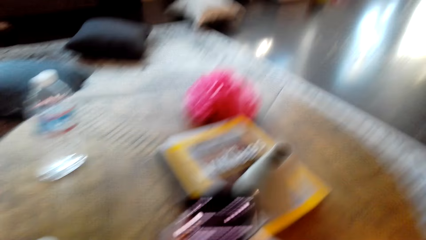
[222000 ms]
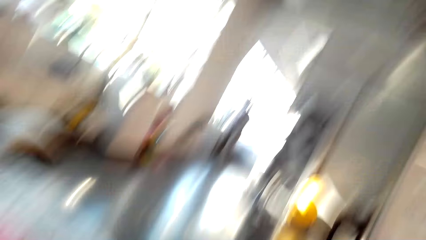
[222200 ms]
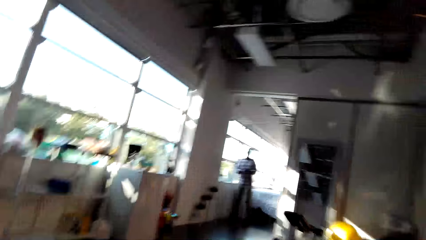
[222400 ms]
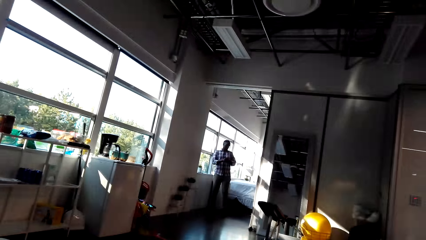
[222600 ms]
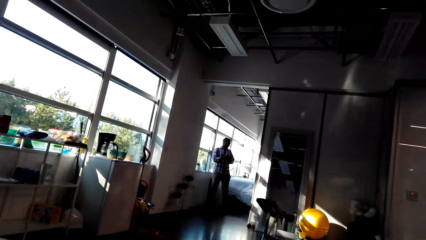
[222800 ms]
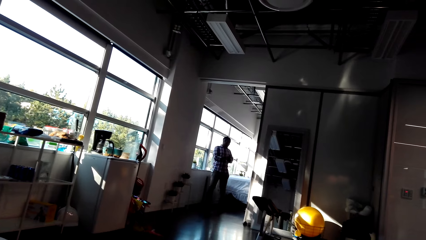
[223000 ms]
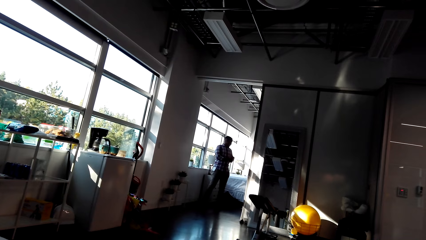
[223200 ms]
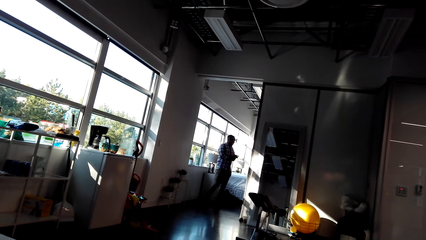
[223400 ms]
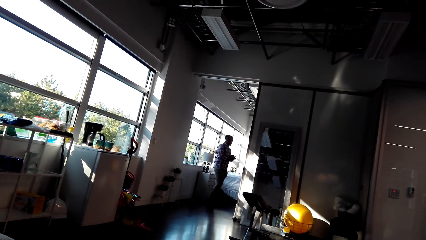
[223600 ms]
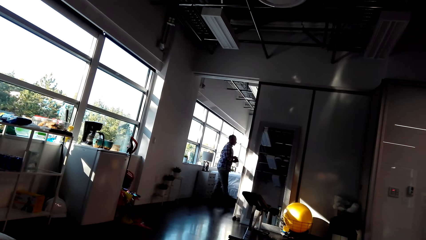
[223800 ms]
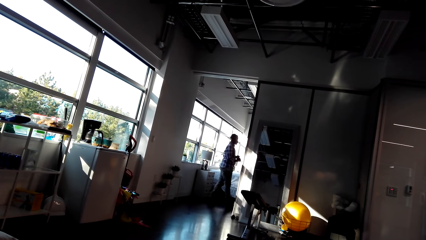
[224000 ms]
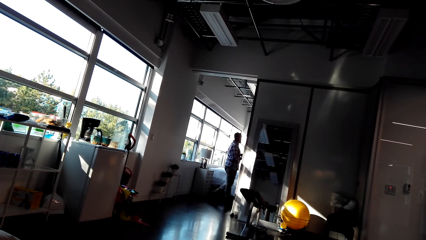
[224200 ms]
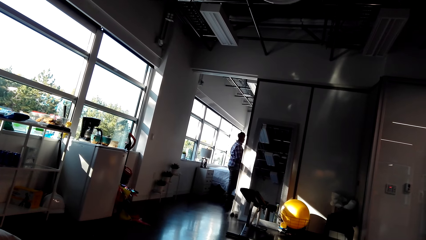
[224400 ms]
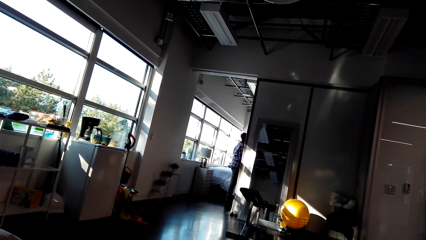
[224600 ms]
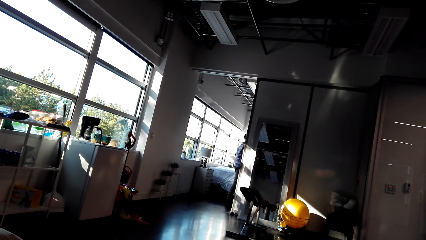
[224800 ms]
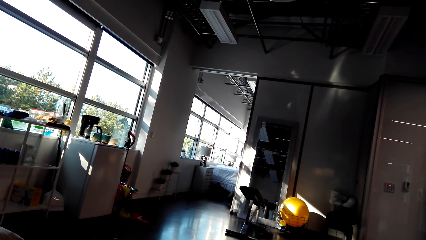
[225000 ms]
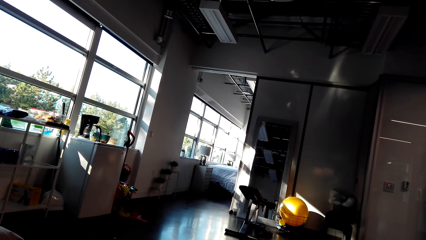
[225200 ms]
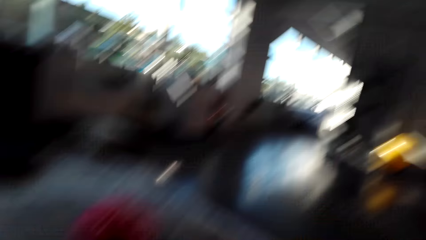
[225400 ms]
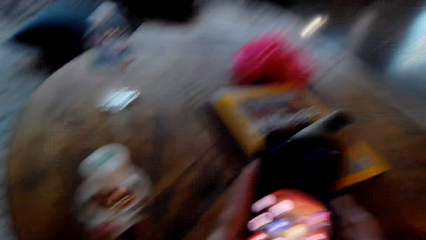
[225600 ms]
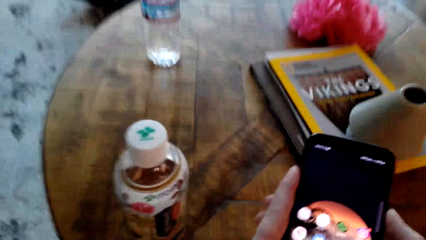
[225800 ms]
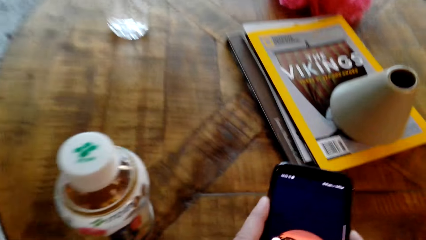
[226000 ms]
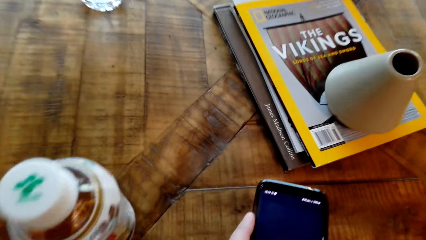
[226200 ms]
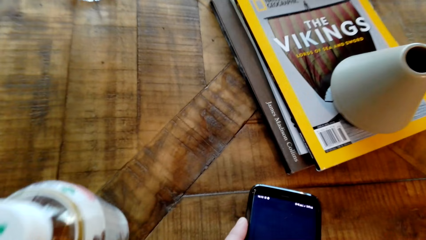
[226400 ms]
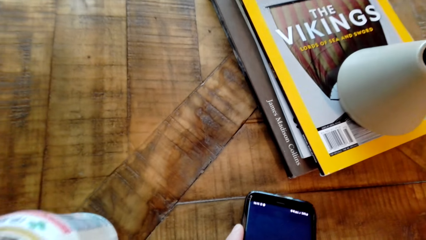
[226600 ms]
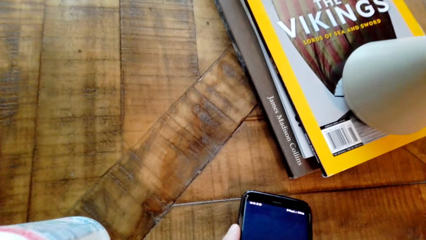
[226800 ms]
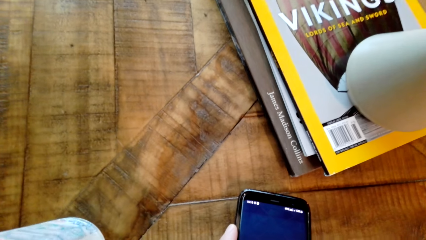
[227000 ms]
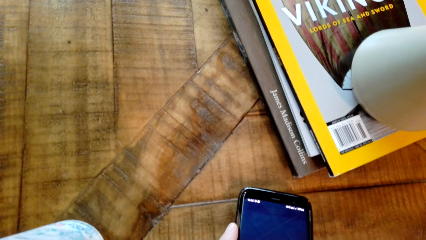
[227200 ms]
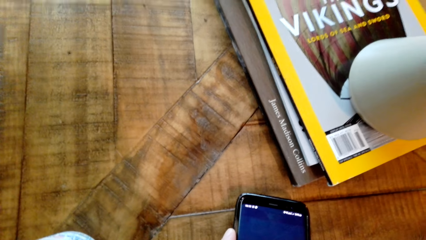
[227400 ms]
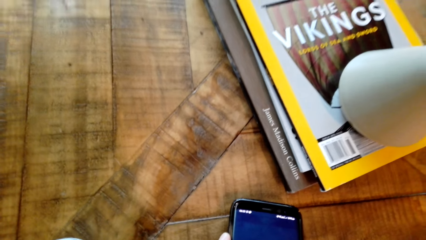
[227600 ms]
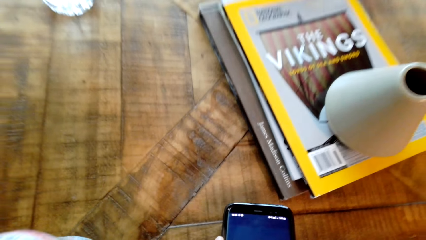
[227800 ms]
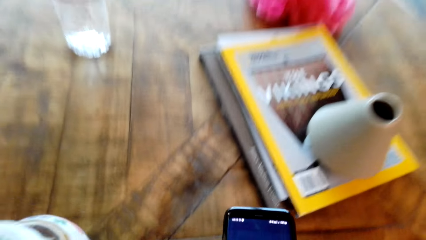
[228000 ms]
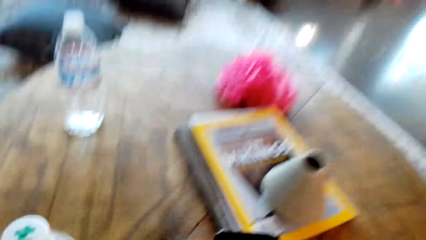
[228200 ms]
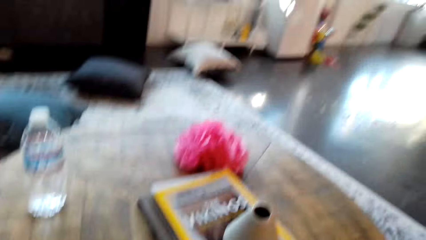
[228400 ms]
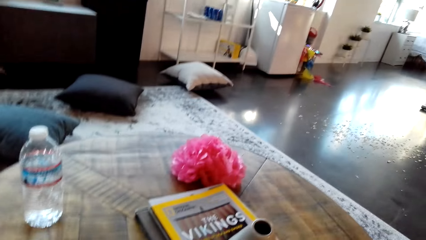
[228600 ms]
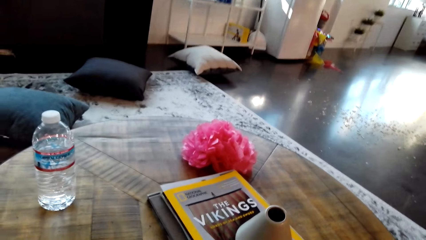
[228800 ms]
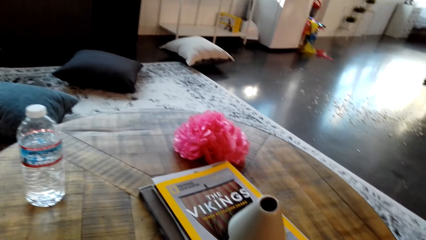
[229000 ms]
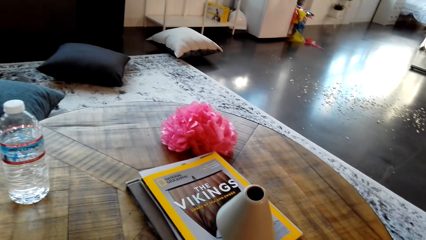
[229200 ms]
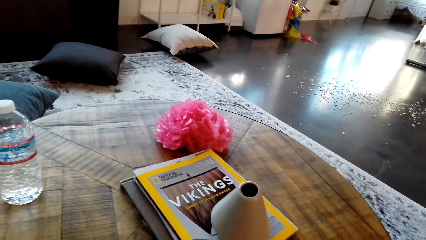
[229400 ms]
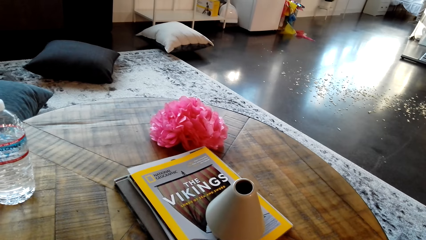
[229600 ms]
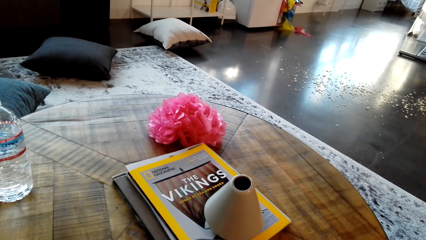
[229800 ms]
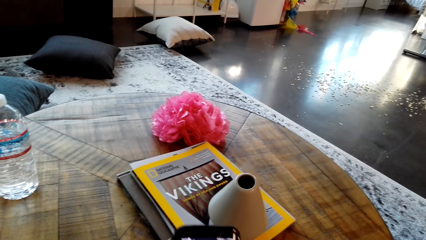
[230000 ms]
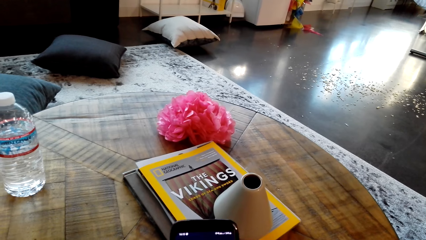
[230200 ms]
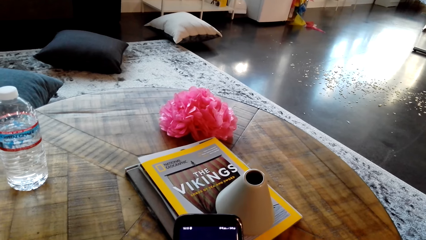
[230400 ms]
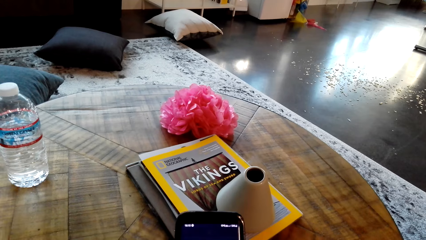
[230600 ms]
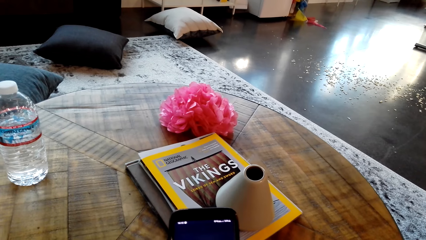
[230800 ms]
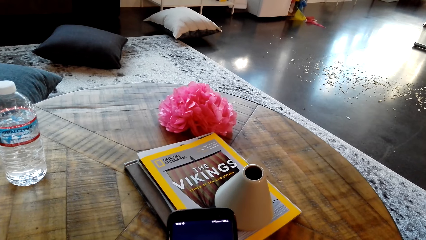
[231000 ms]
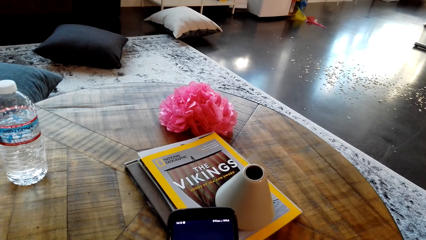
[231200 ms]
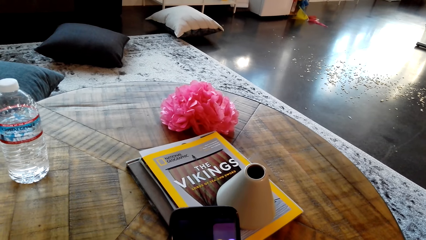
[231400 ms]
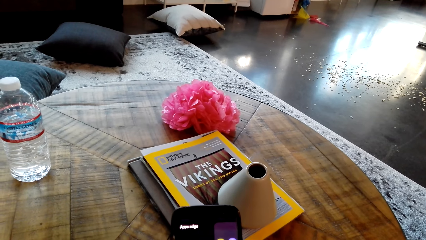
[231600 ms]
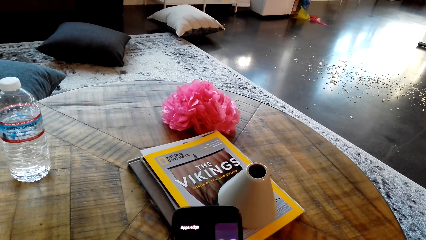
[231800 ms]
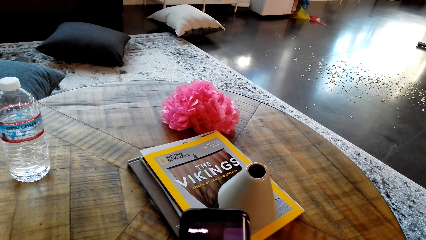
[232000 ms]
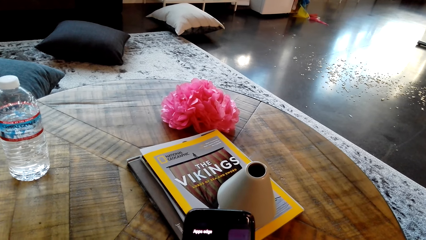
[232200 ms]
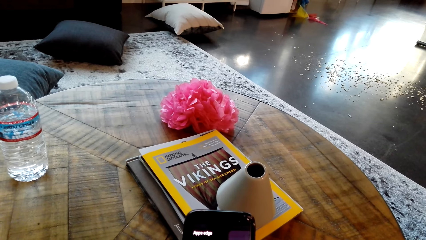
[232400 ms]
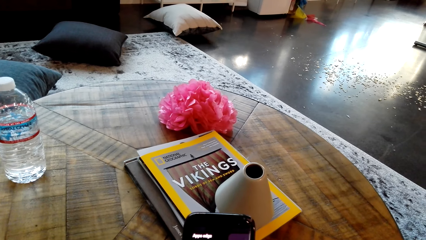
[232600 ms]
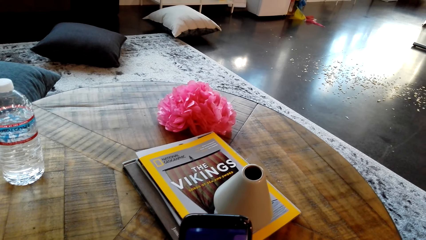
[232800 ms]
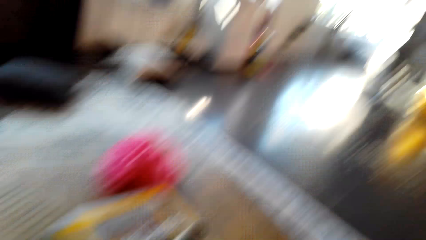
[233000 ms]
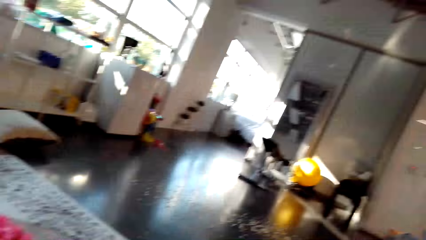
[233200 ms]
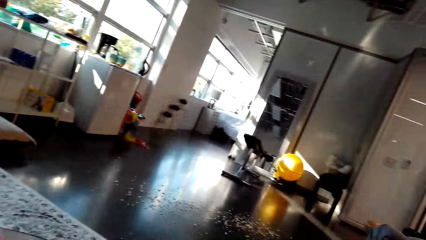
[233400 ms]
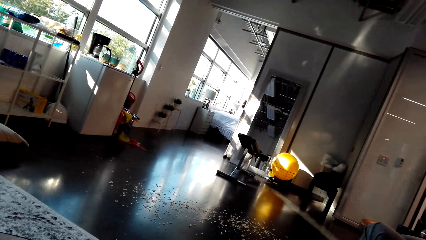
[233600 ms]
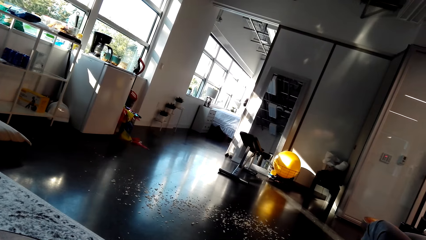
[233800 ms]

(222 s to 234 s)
The camera wearer talks. They look at the phone.

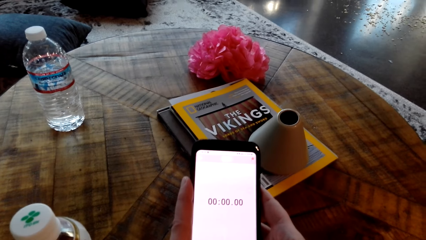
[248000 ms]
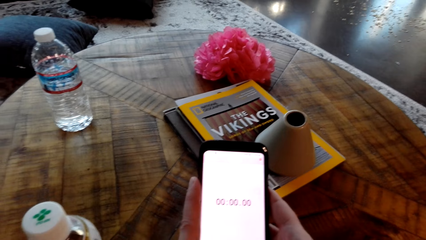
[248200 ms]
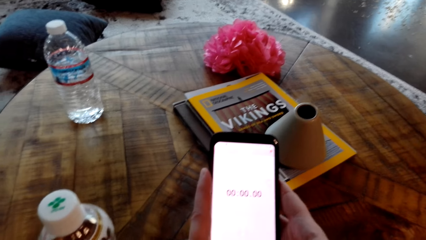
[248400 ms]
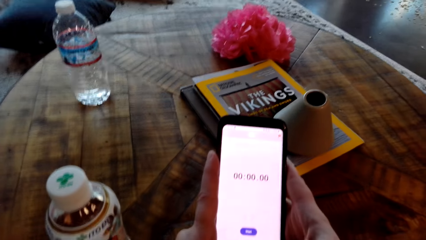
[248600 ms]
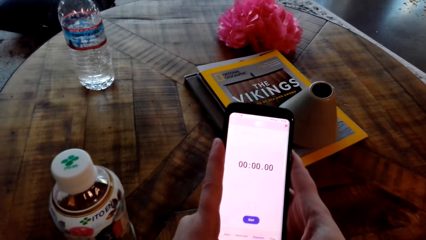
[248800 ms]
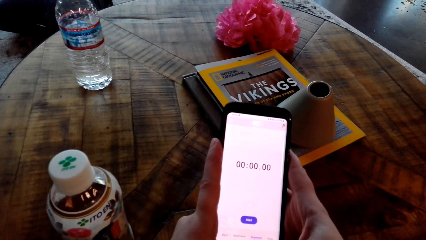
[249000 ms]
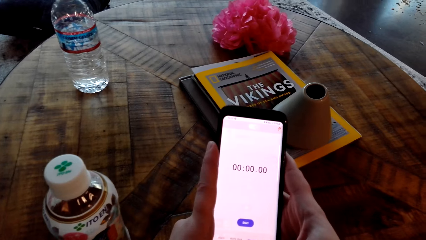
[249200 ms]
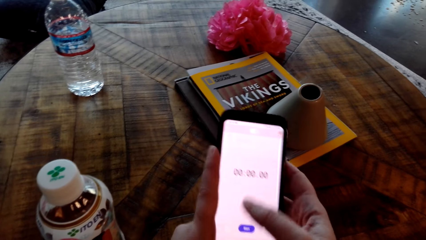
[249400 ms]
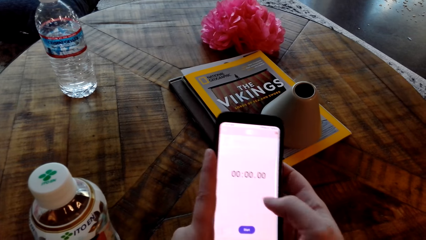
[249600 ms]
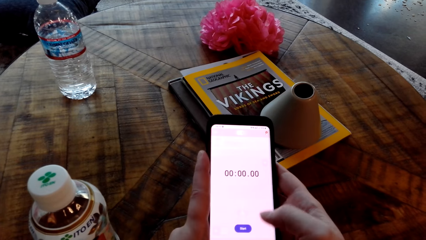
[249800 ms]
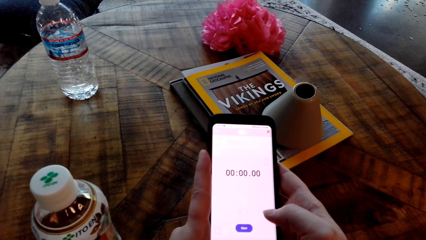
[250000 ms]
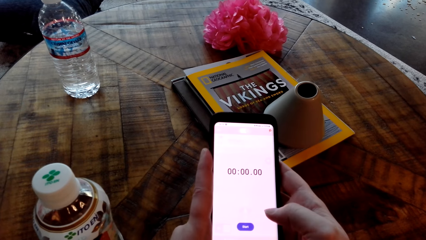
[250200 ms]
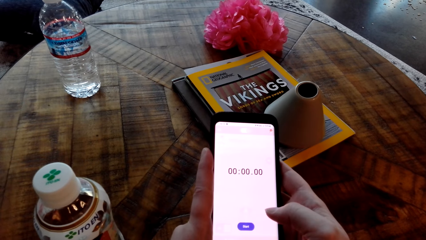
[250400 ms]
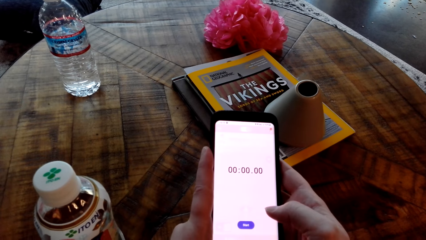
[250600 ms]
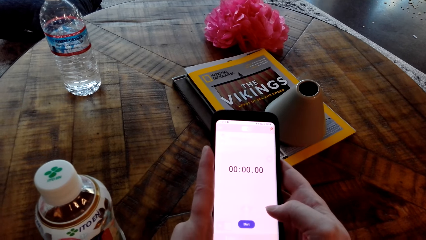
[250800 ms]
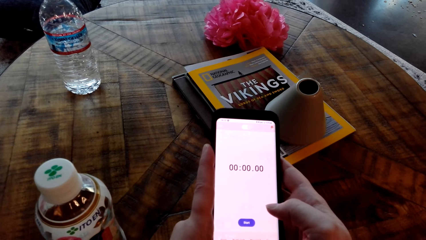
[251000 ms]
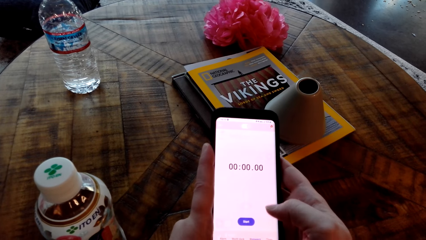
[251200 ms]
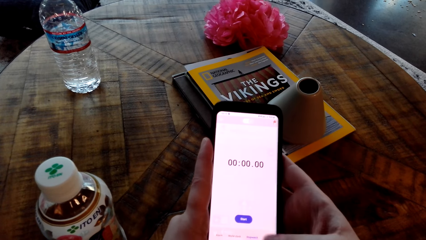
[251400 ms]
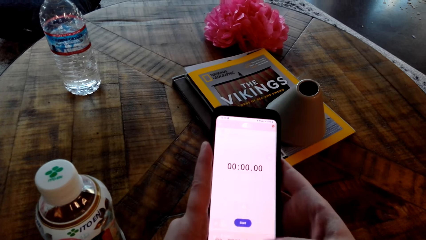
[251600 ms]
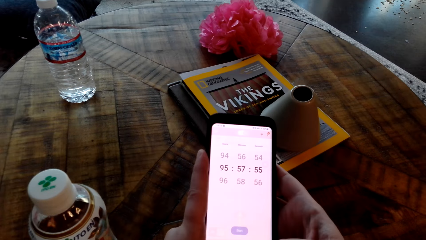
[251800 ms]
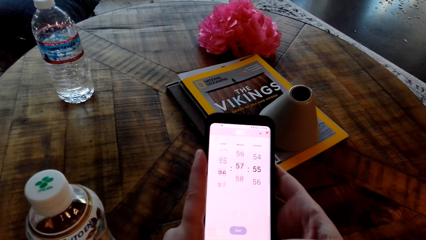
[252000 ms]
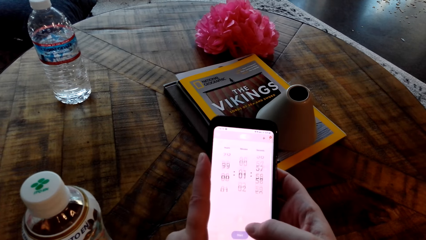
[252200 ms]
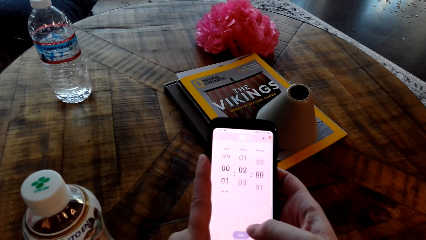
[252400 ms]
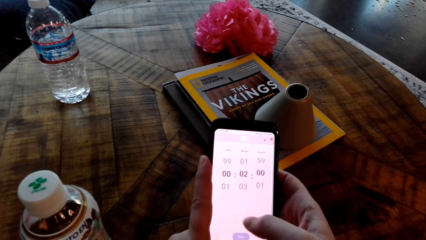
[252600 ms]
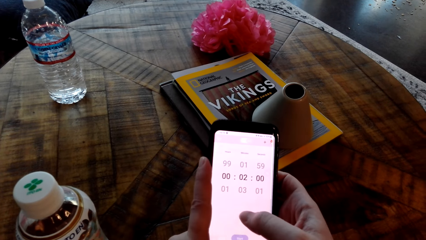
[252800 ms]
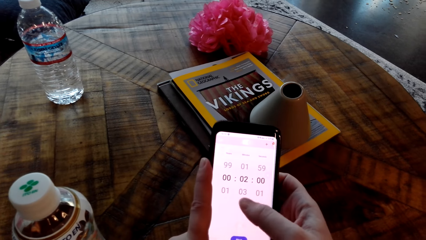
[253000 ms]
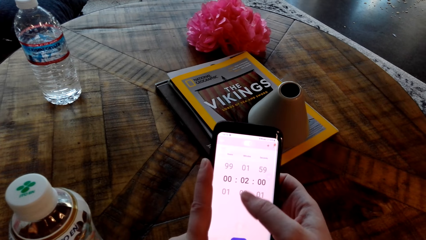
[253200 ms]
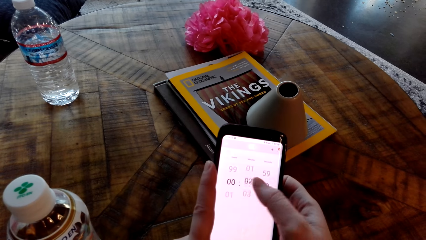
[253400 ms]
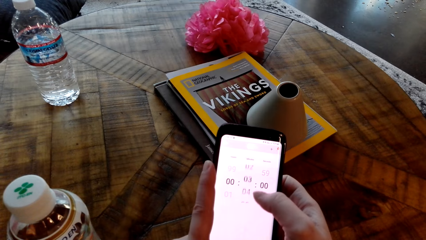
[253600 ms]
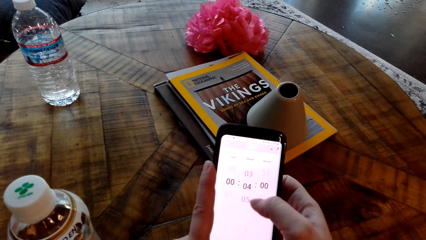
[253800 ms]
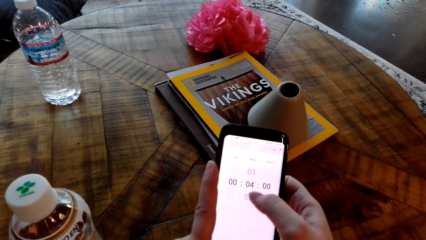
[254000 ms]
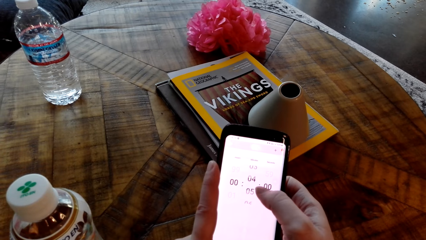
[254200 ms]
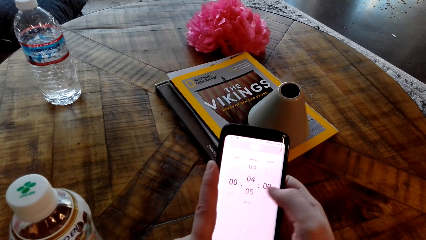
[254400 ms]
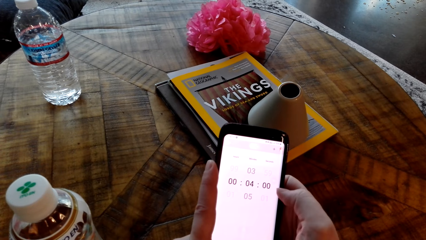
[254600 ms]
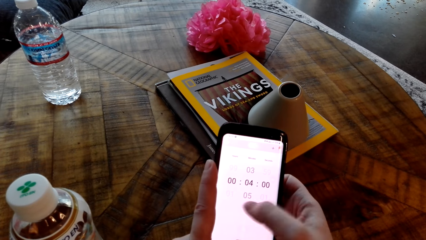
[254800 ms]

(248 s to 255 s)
The camera wearer sets a stopwatch.
